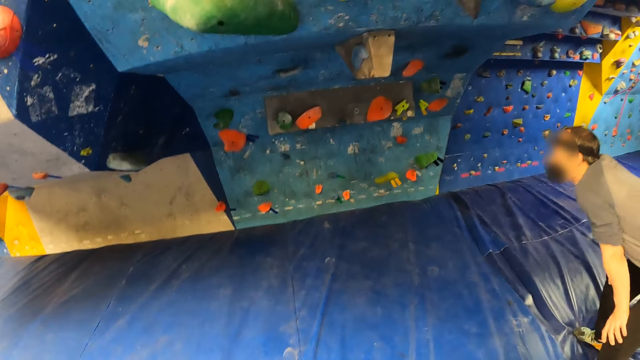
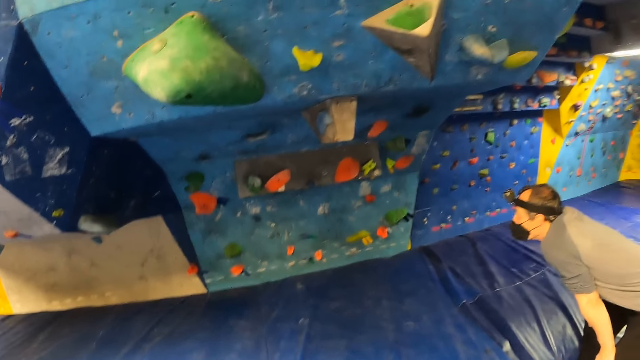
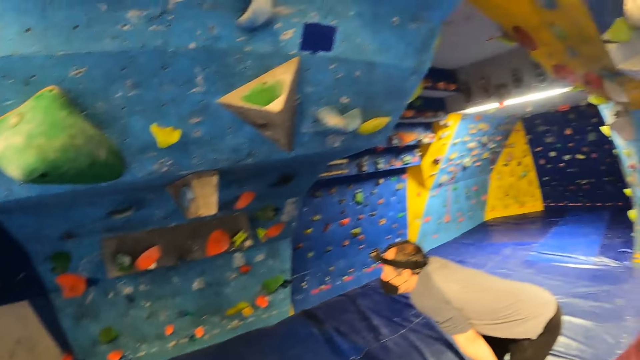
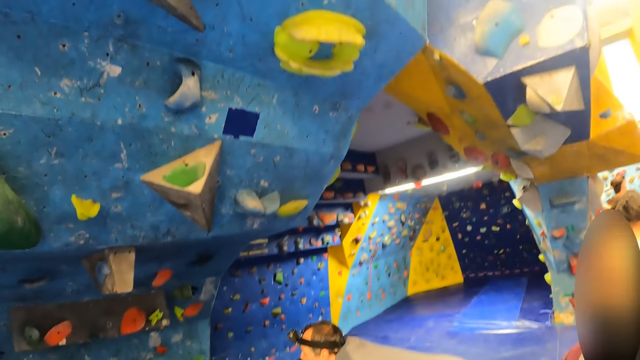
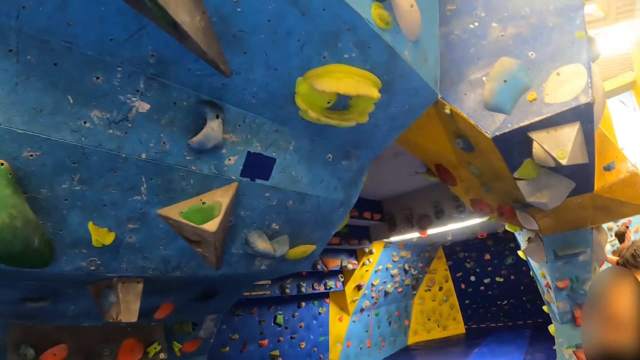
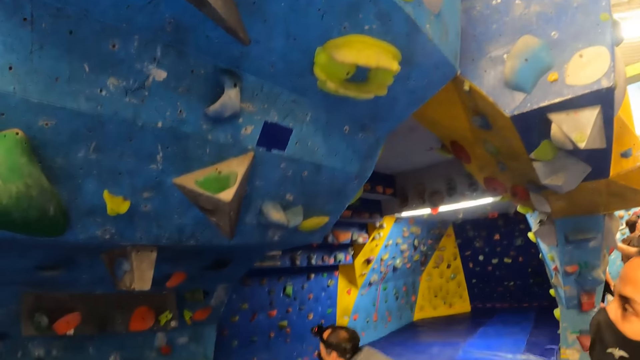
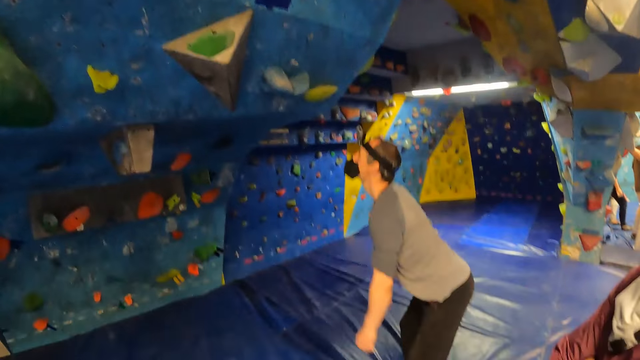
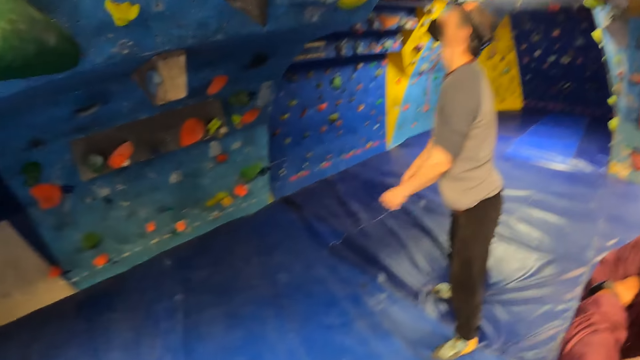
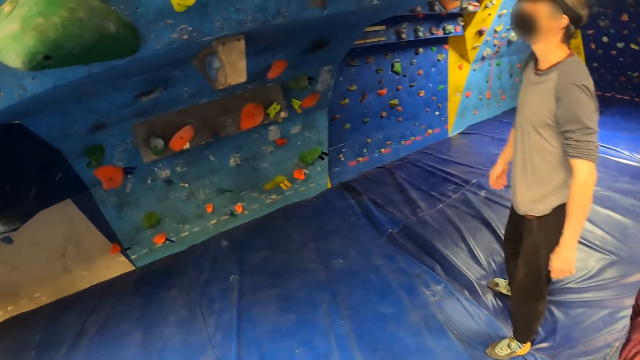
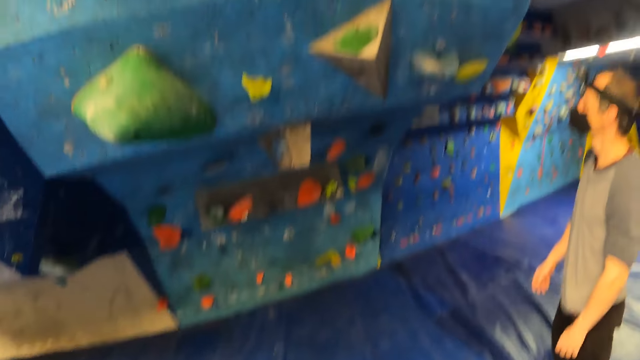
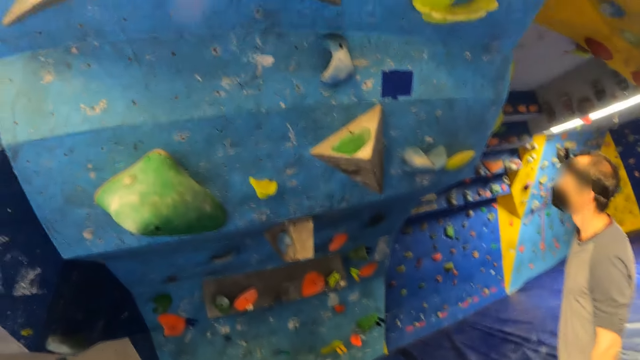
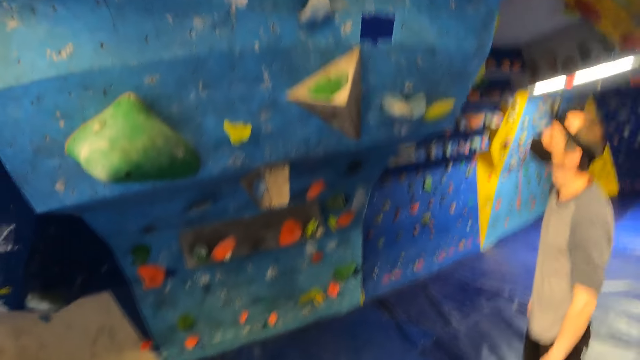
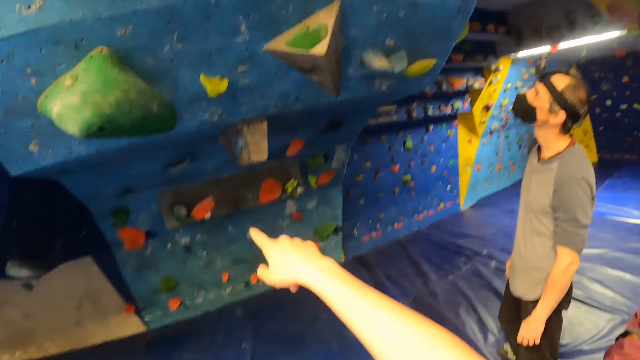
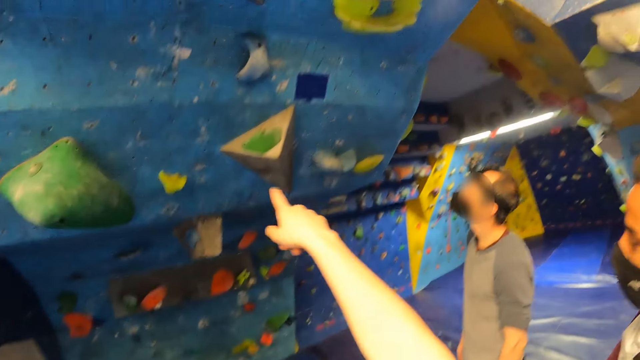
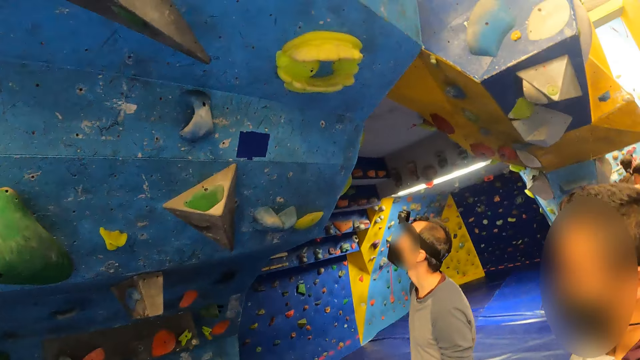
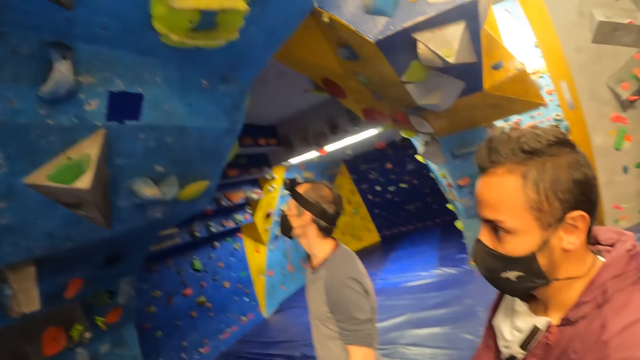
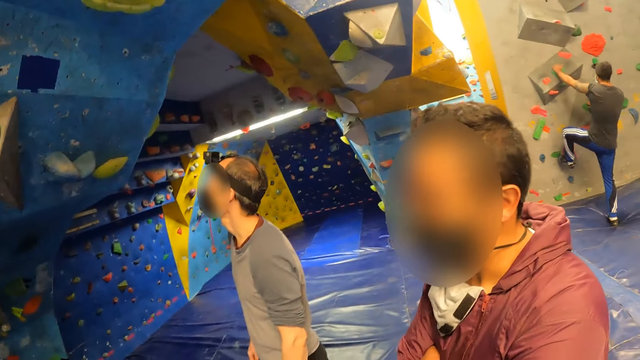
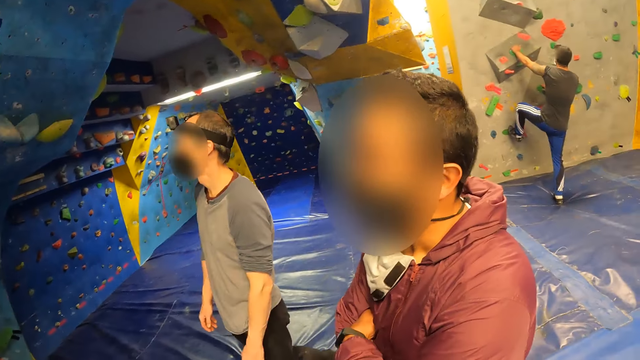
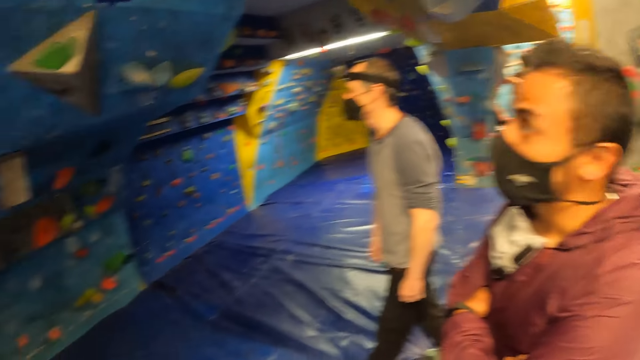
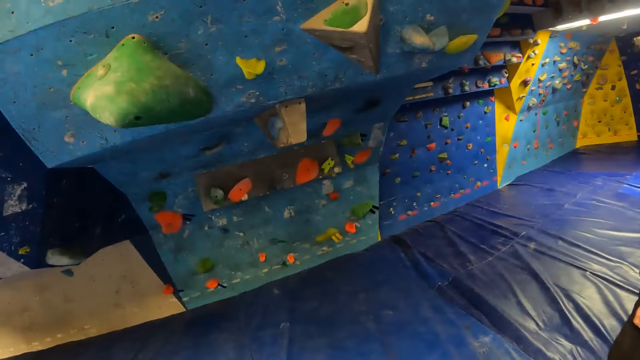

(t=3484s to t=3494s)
A man squats down. The camera wearer looks up. The man stands. The camera wearer looks around. Another man points a finger and drops down his hand. The camera wearer looks around. The first man moves backwards.

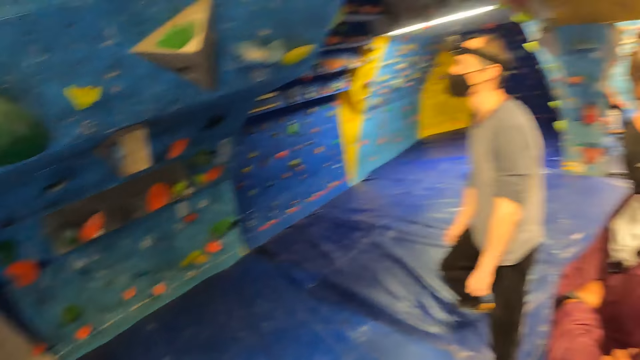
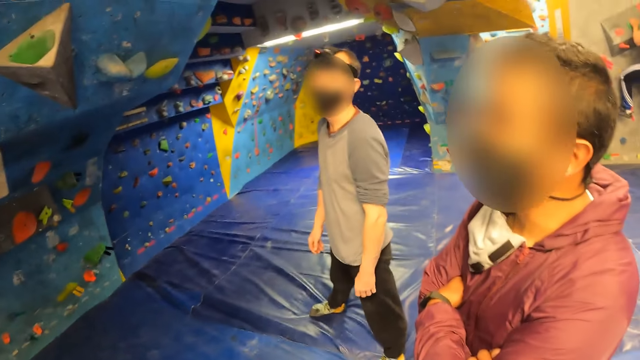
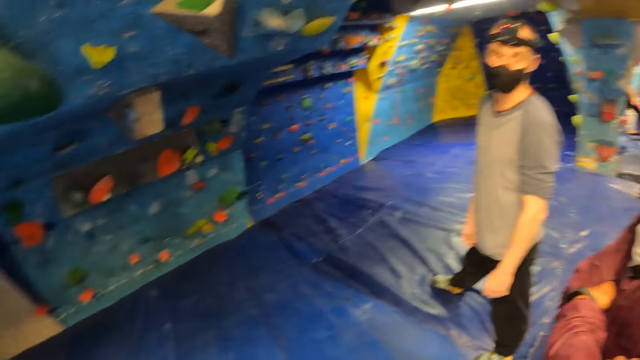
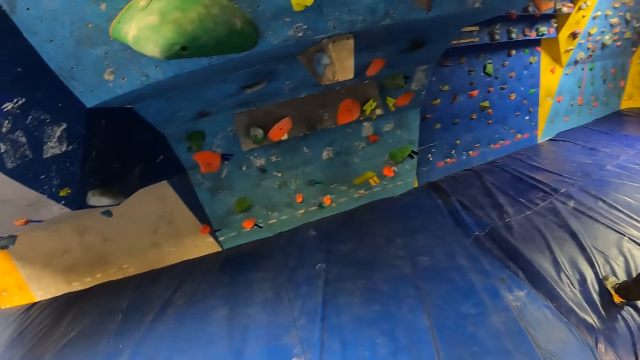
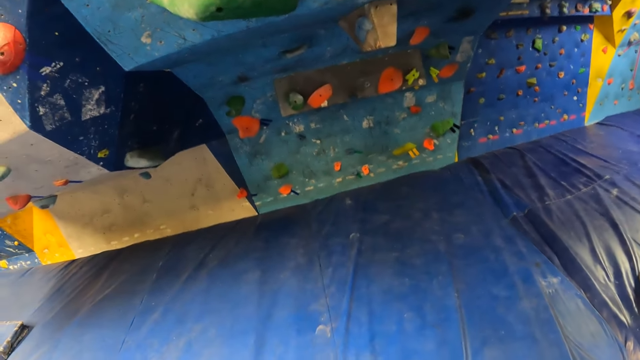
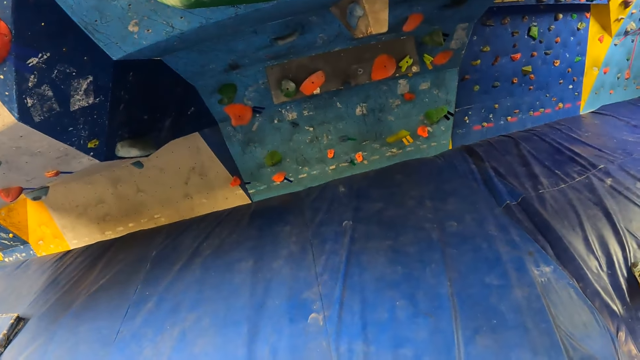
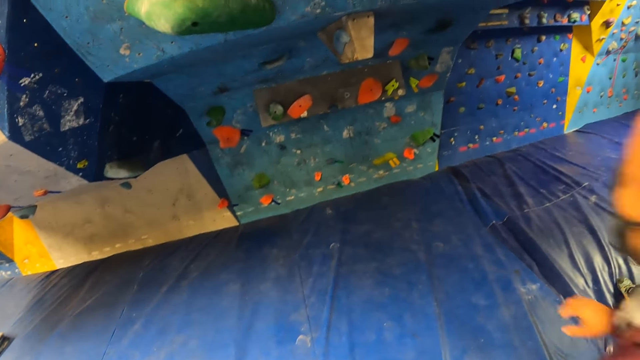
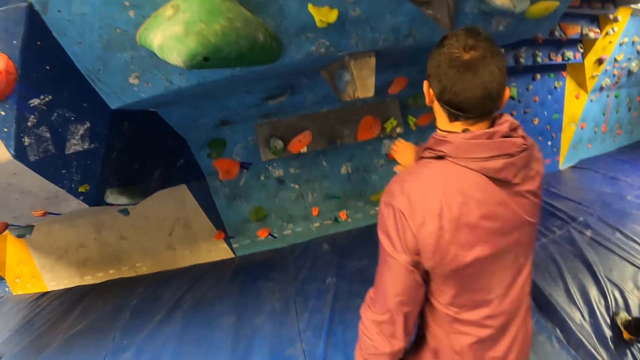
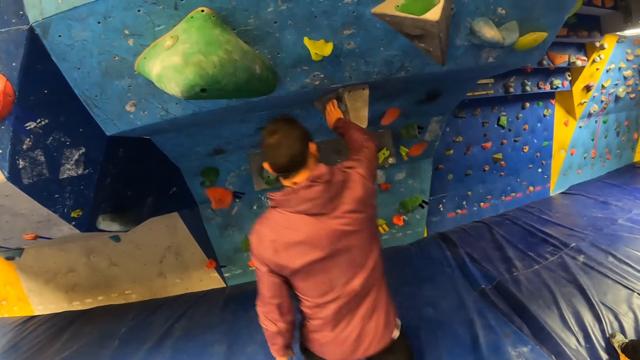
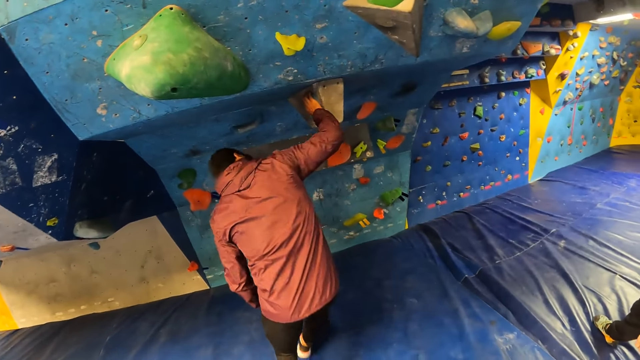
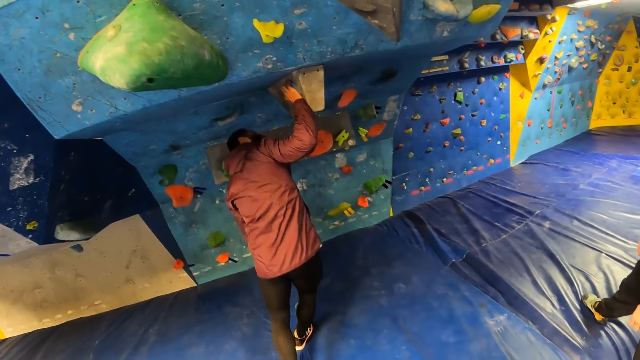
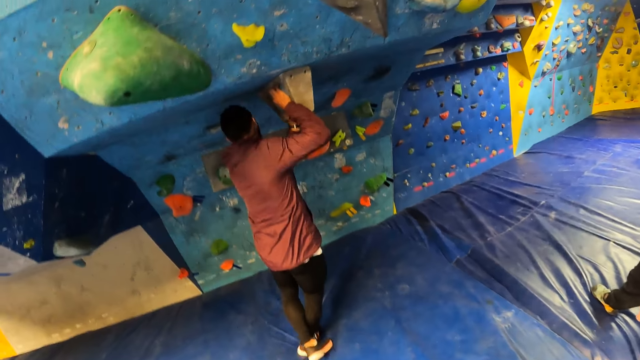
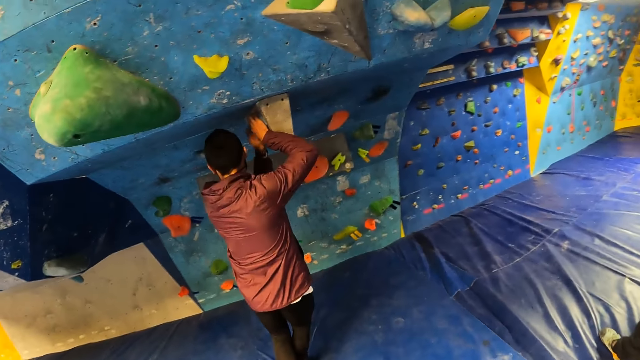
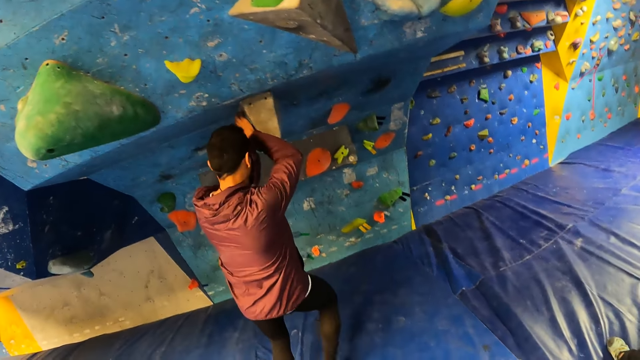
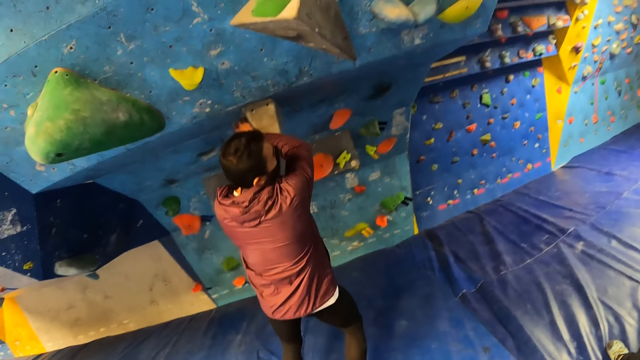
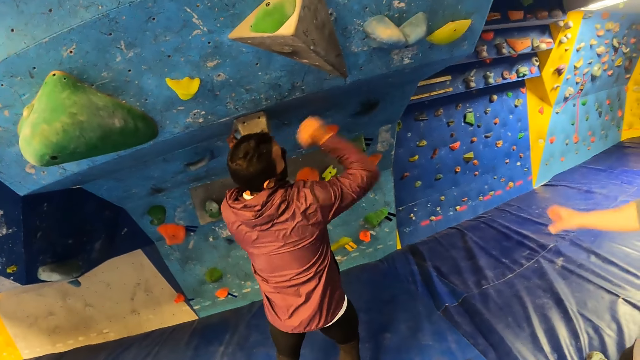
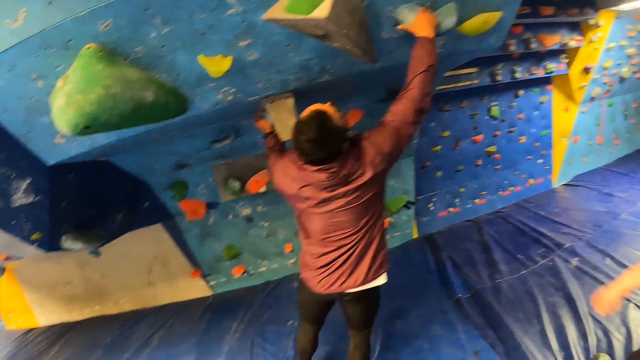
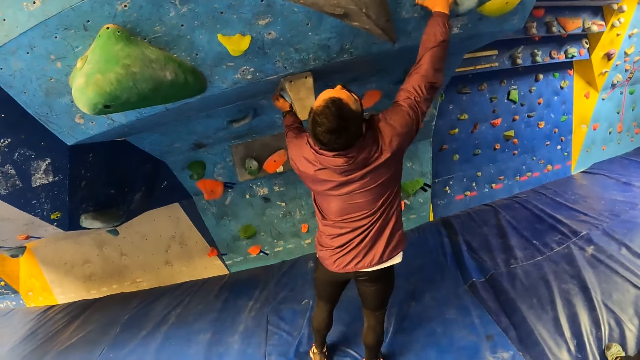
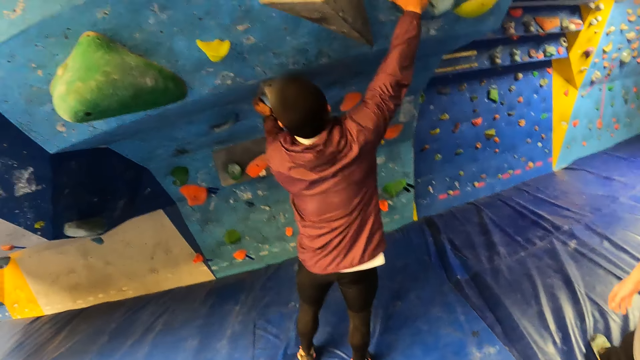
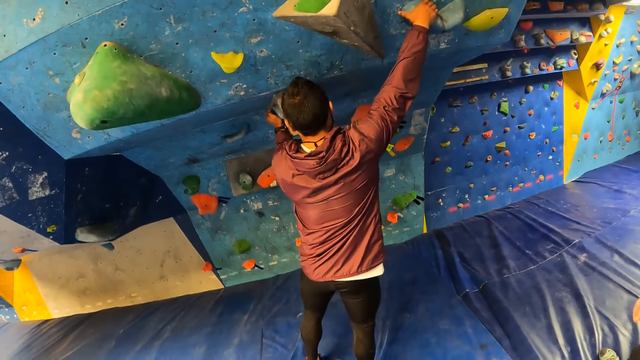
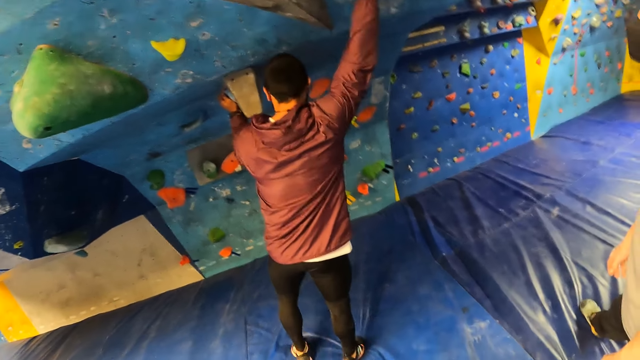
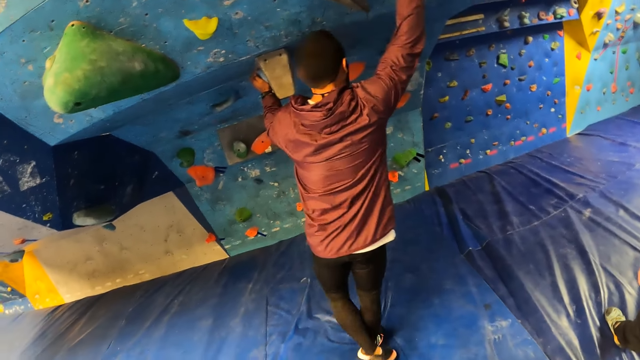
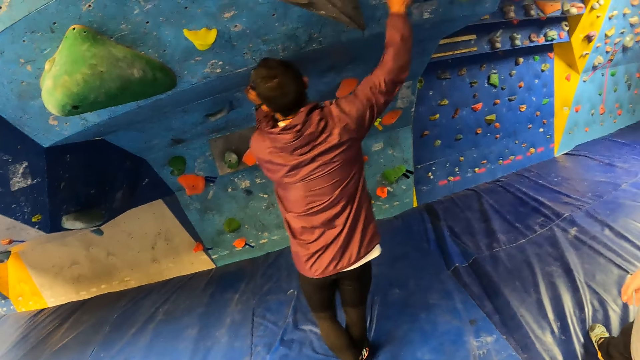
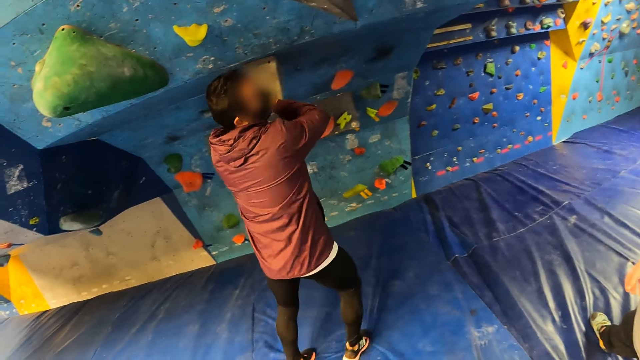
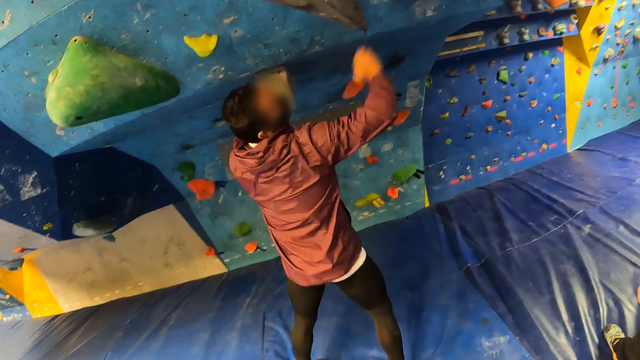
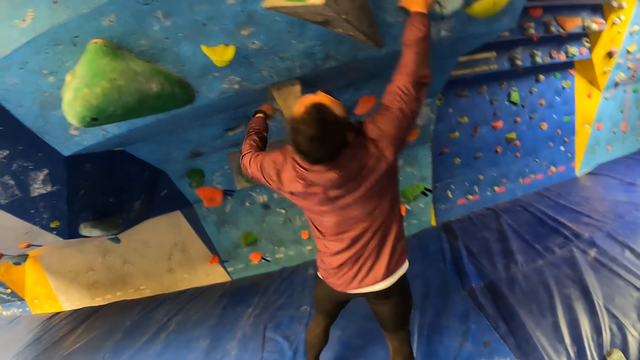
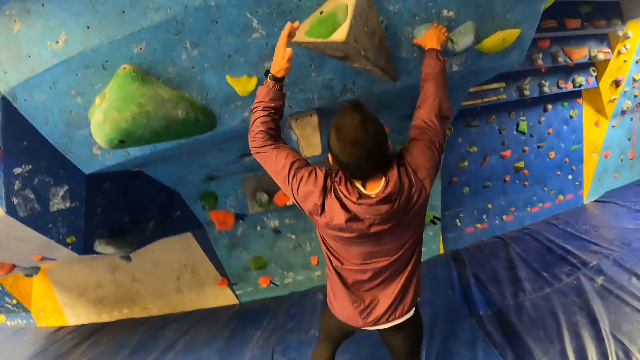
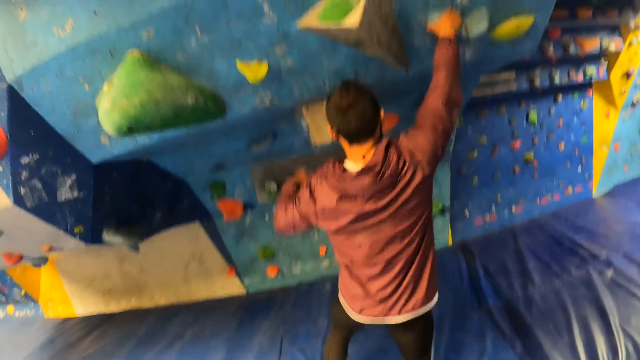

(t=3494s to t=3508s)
A man opens his legs apart and moves his leg. The camera wearer looks forward. Another man moves and places his right hand on the wall or rock climber. The second man touches the wall with both hands. The first man stretches his hand and drops down his hand. A third man stretches his hand and drops down his hand. The second man touches the rock climber.
